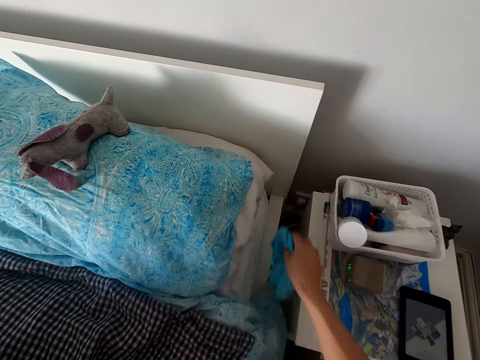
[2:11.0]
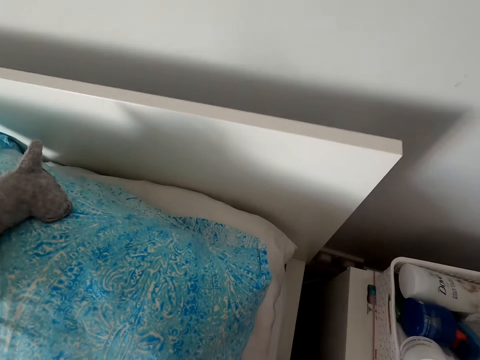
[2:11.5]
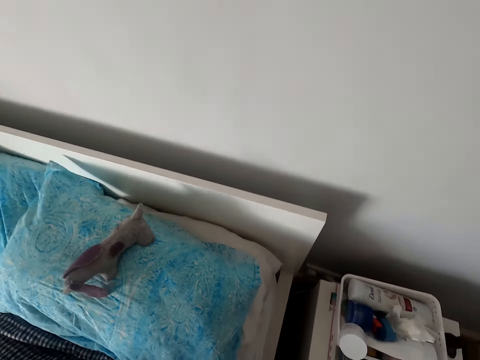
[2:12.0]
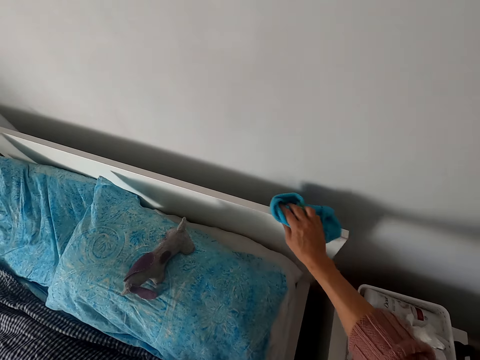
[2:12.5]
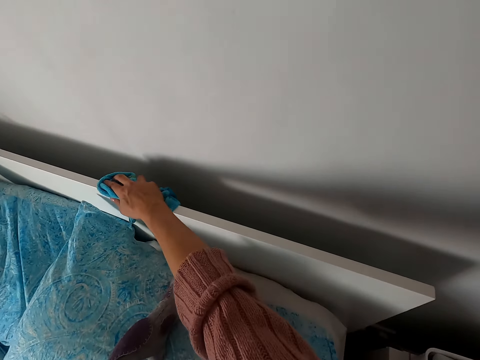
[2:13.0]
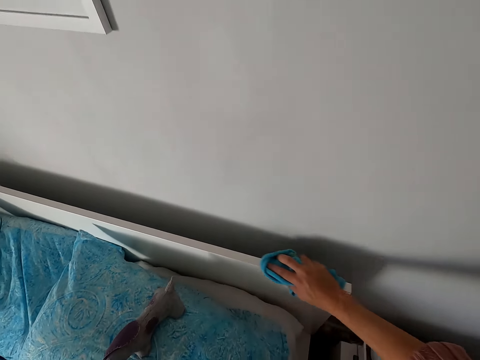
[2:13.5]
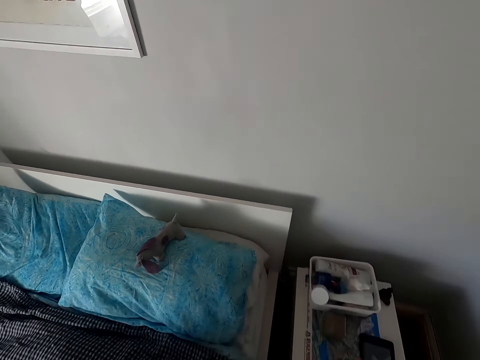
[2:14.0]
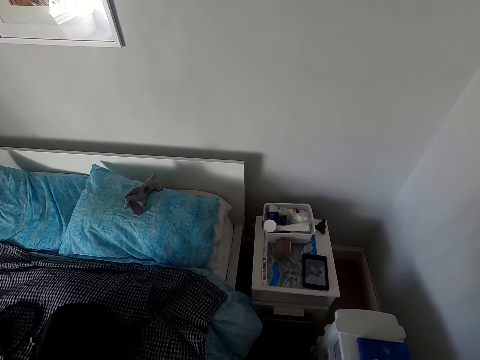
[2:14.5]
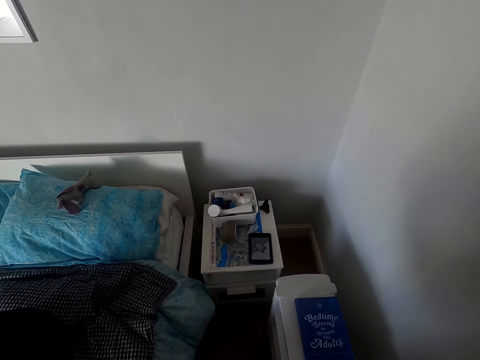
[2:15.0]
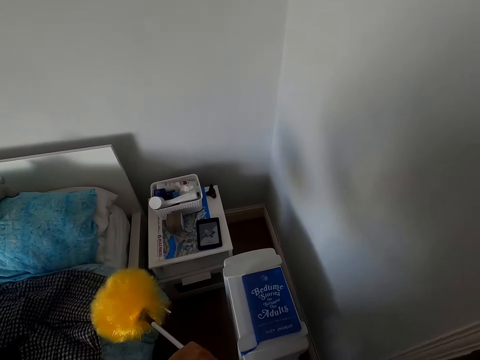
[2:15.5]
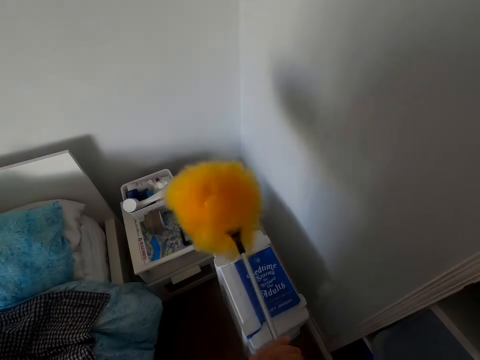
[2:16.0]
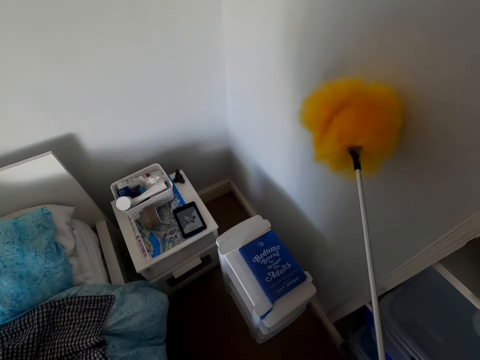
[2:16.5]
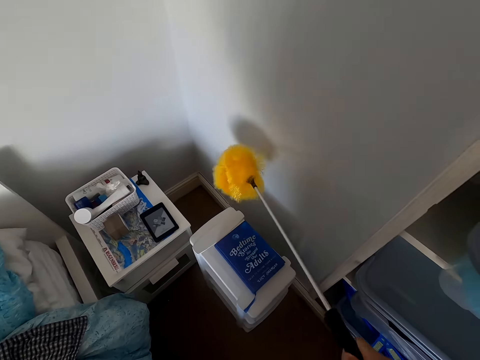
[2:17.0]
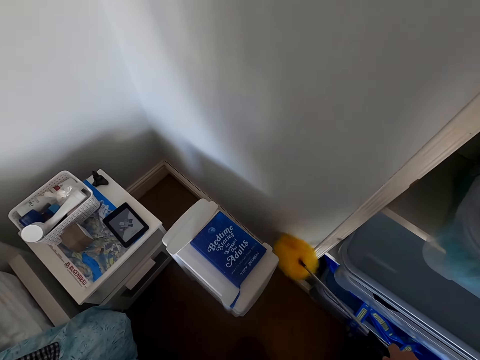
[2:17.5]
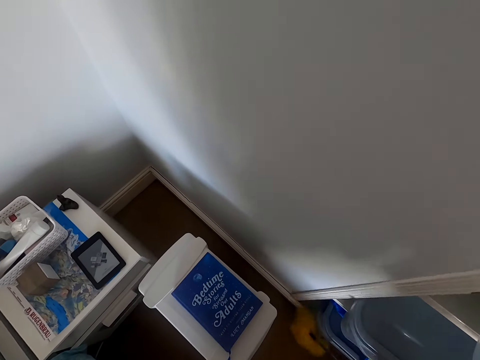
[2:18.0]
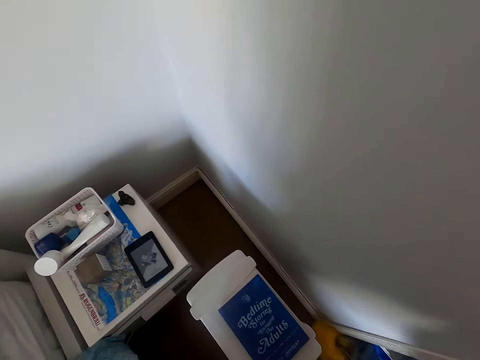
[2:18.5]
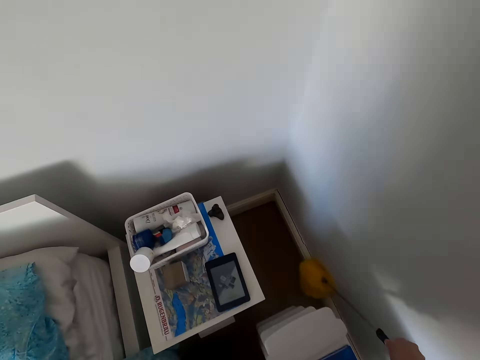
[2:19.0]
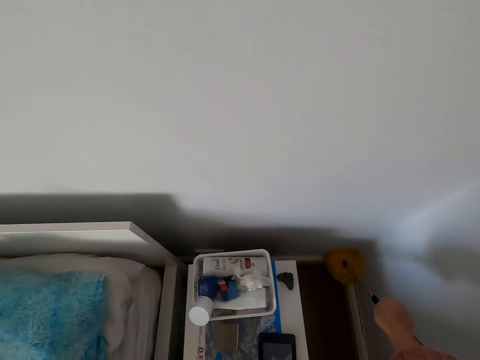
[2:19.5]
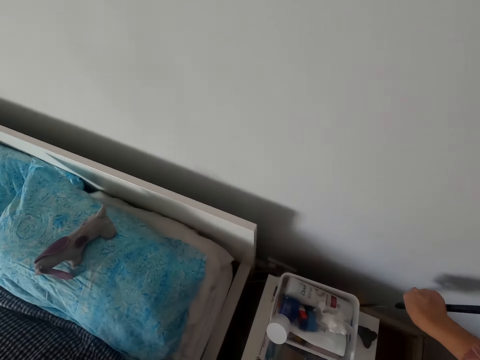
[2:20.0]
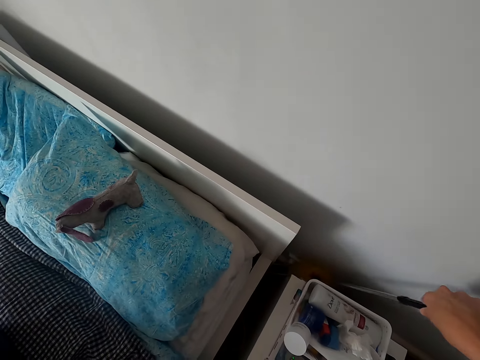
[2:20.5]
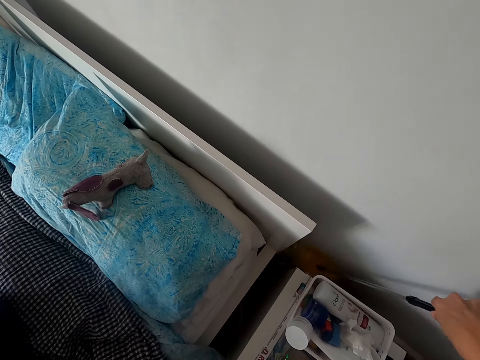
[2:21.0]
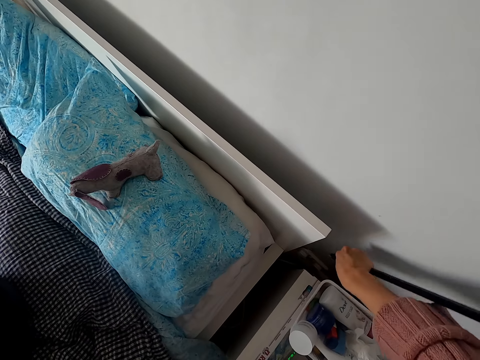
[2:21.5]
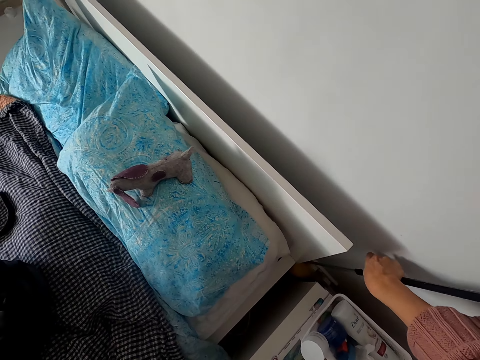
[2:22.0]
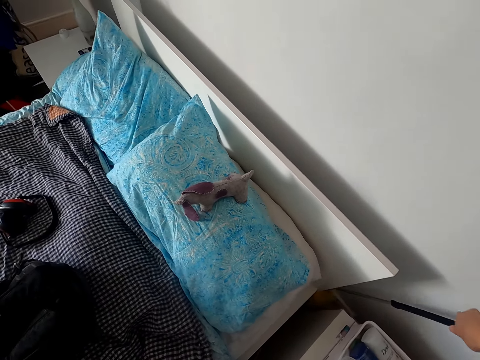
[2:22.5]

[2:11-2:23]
The camera wearer wipes on a bed. They pick up a brush on the floor. They wipe the wall with a microfiber delicate duster.

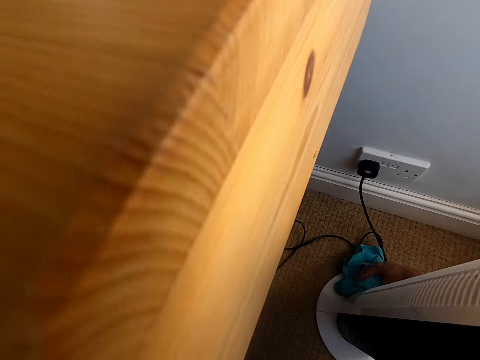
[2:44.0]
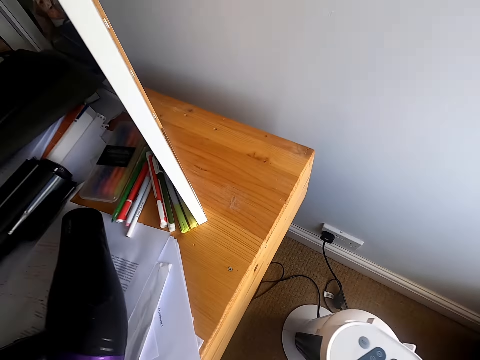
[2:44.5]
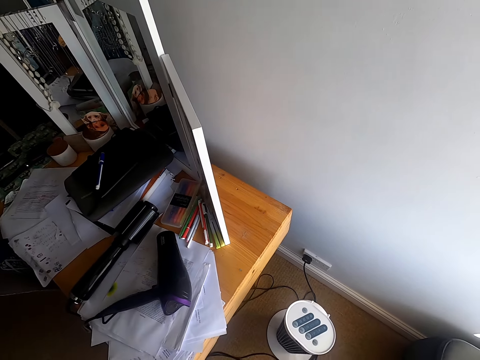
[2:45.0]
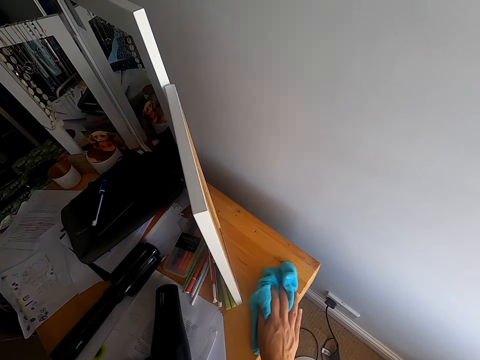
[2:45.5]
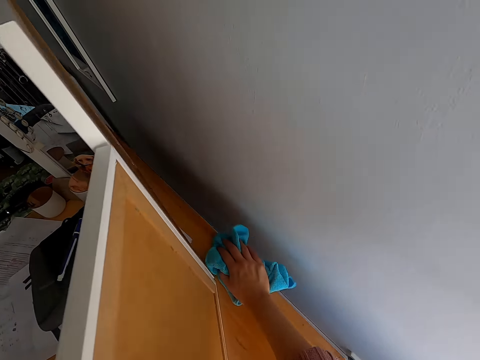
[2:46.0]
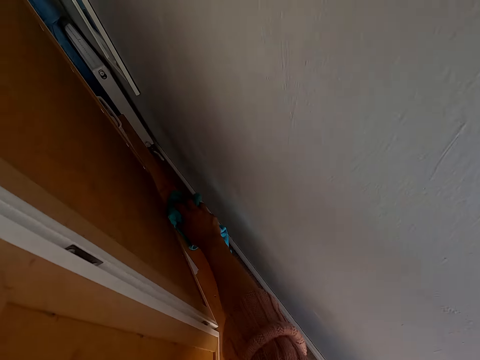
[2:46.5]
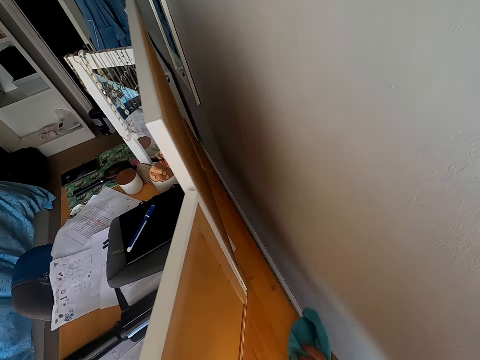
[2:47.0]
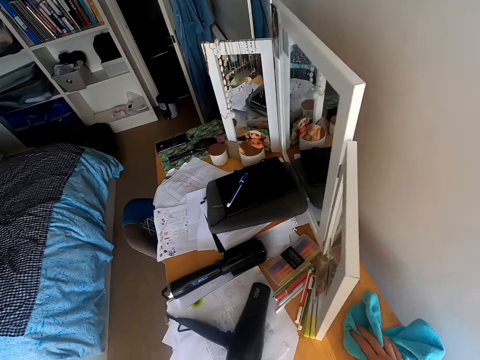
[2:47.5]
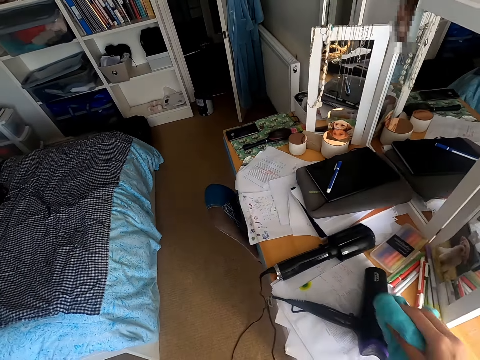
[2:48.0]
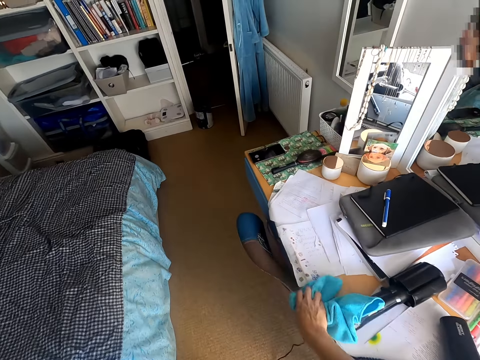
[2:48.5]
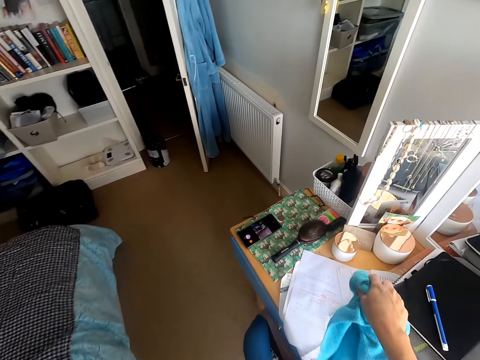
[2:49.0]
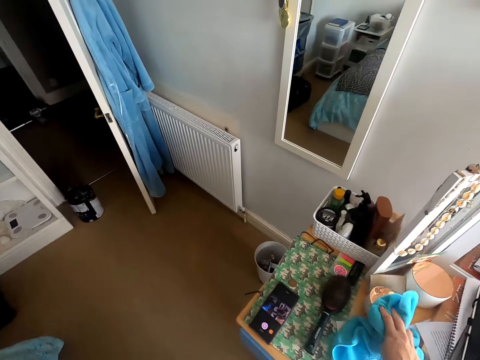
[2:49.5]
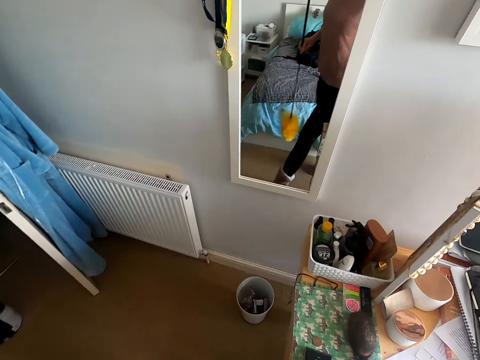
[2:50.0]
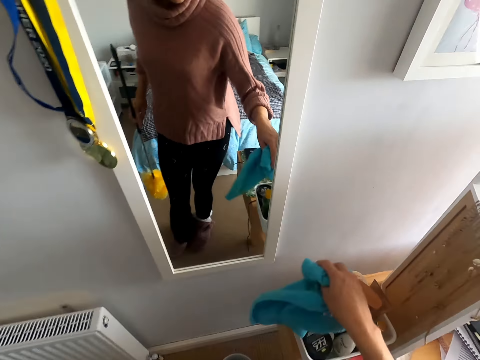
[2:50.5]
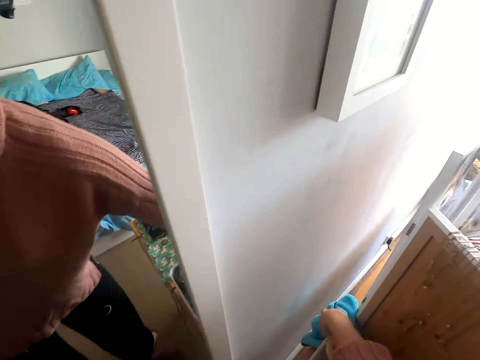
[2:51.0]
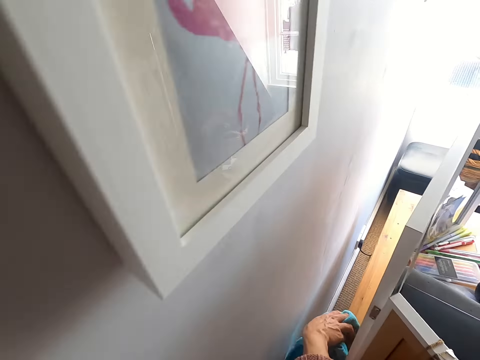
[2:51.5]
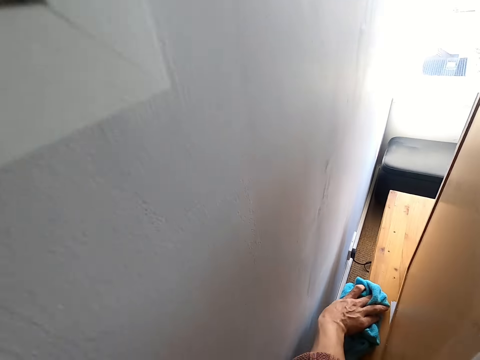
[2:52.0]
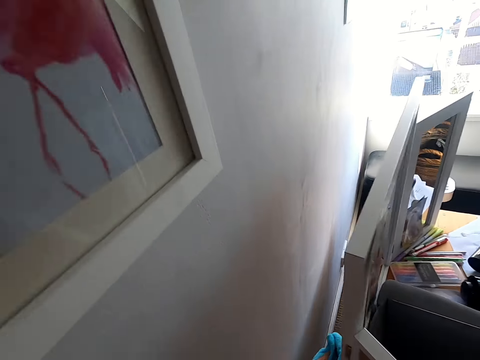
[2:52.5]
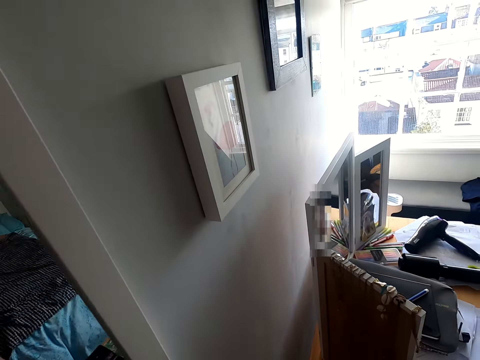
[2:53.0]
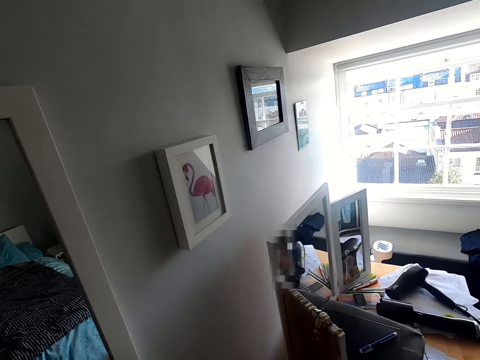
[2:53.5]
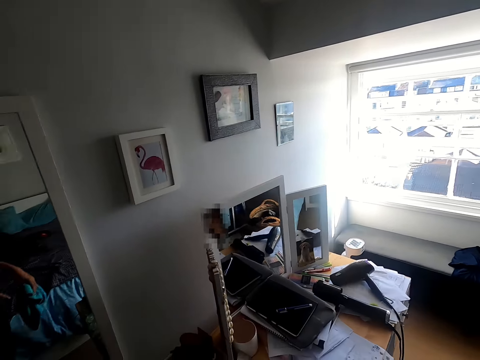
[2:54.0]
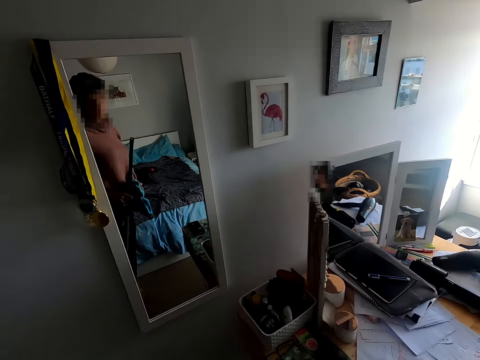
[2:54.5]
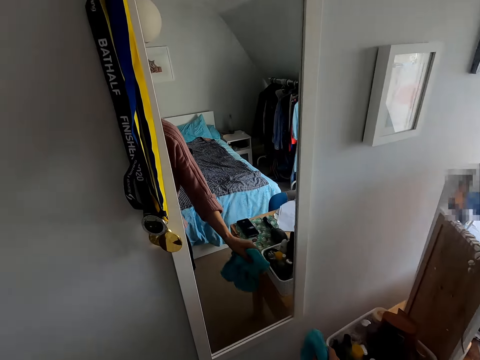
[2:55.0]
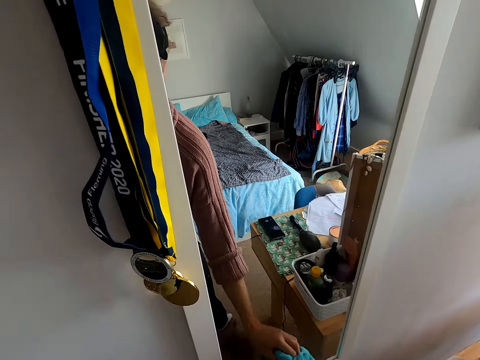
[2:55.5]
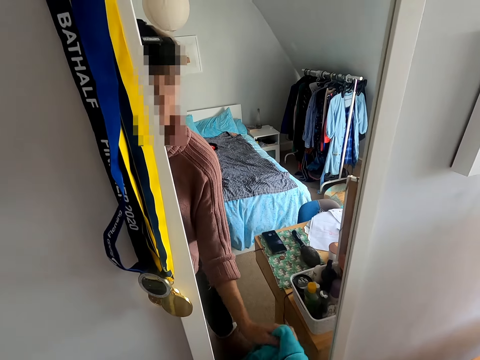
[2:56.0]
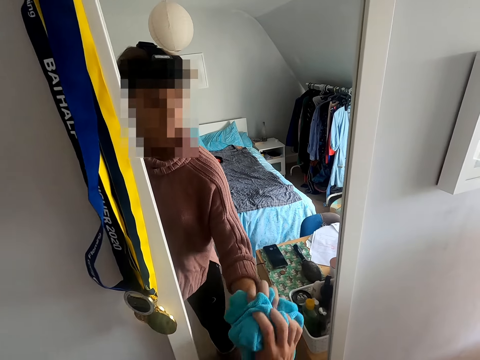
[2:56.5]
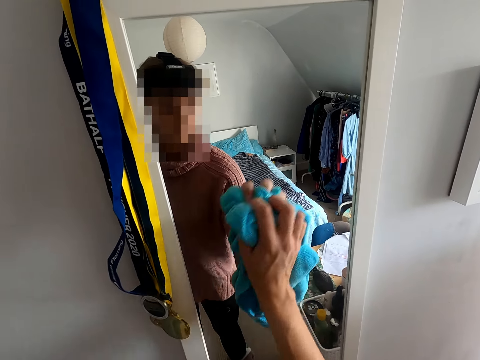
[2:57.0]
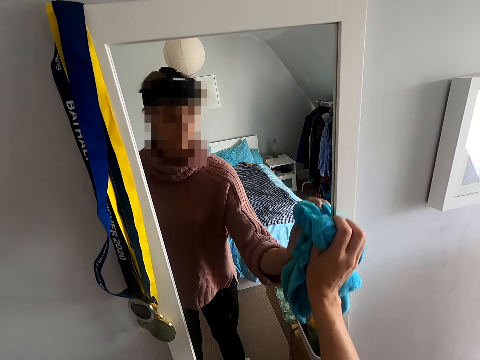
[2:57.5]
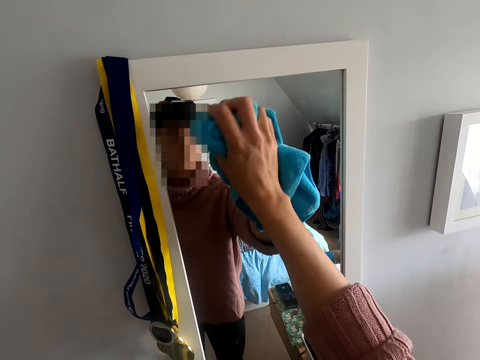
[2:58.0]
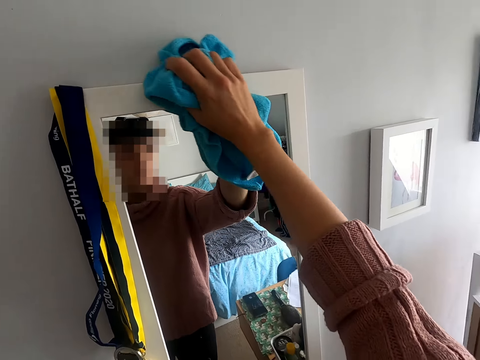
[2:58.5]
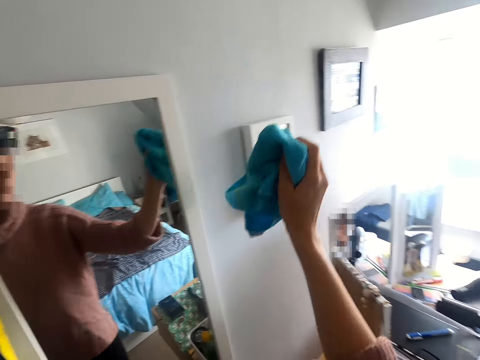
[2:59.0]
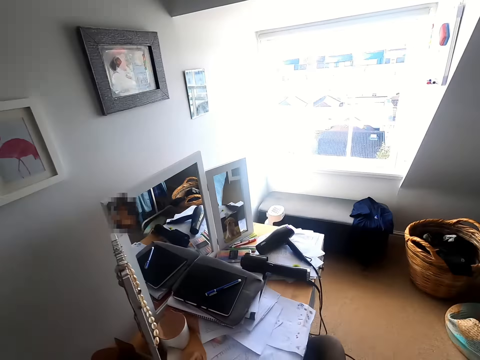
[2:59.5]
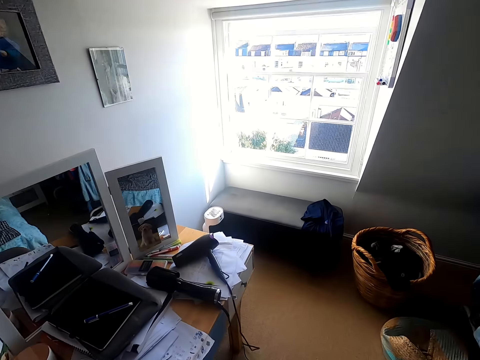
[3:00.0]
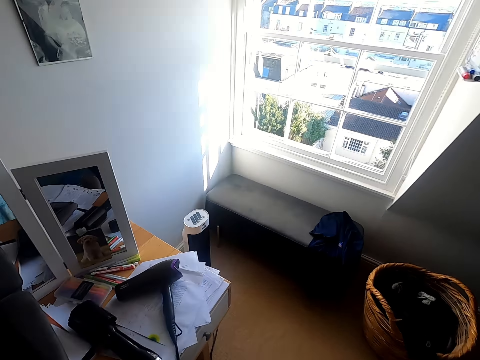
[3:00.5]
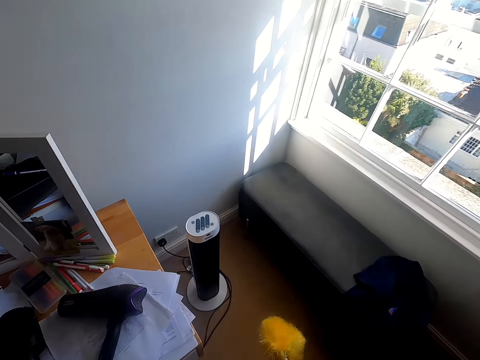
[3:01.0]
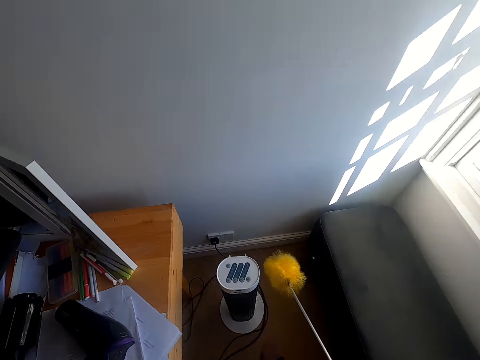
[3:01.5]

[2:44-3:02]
The camera wearer wipes on a table. They walk in a room and wipe on a mirror. They walk in the room.
